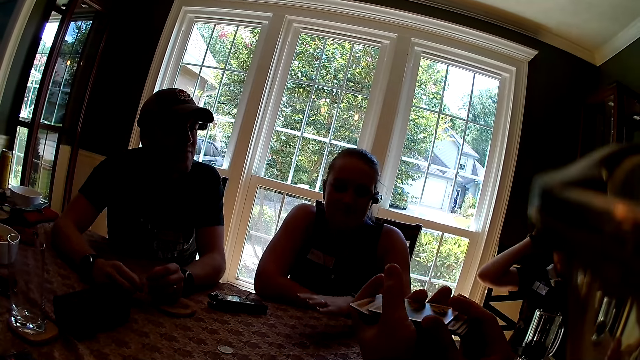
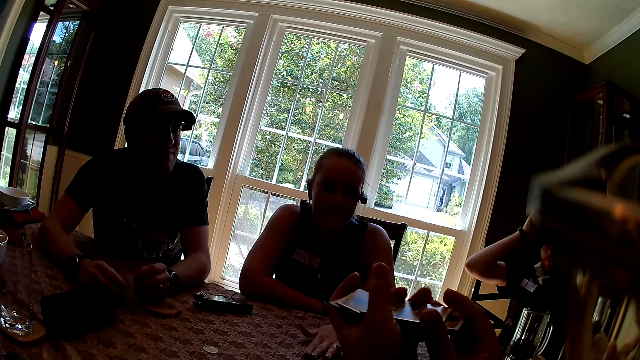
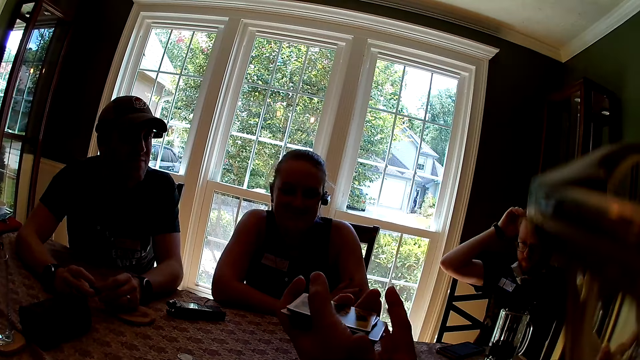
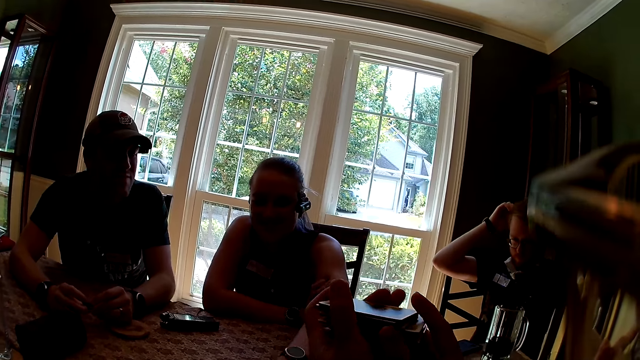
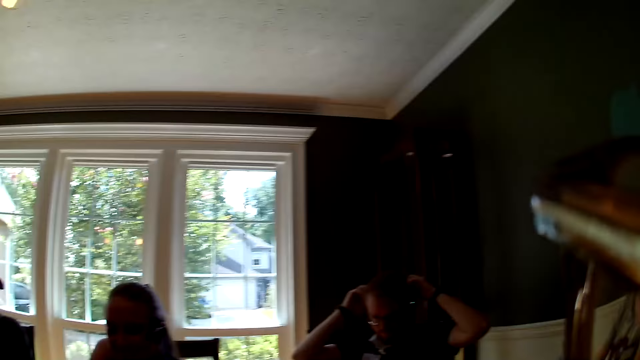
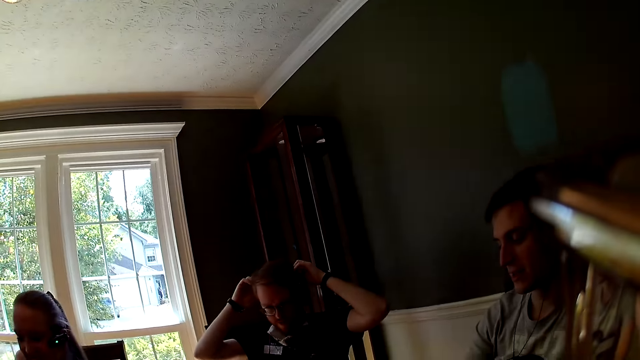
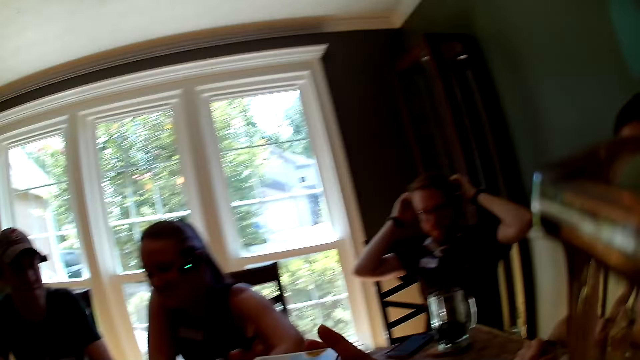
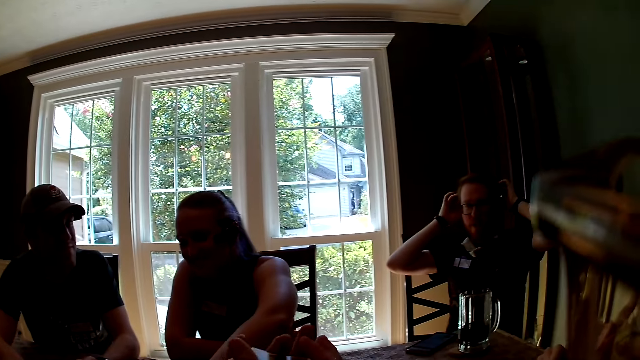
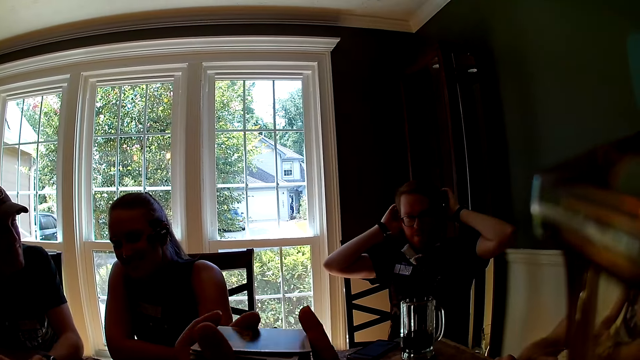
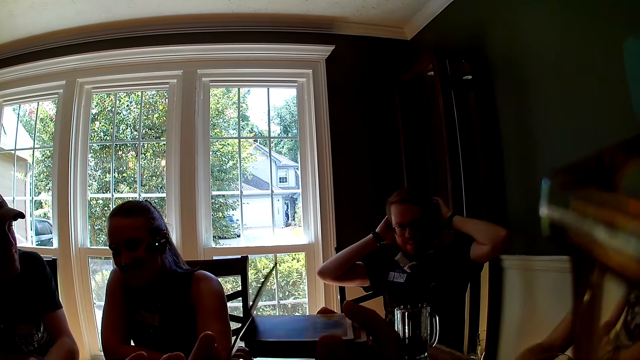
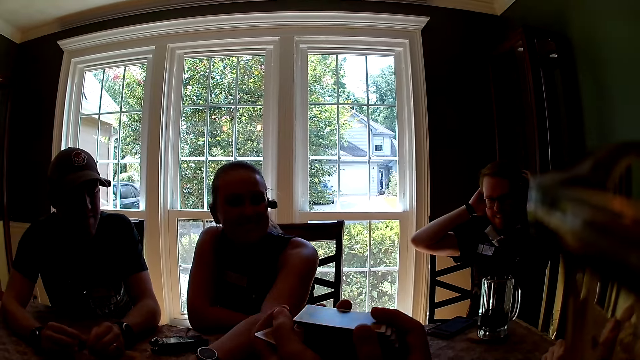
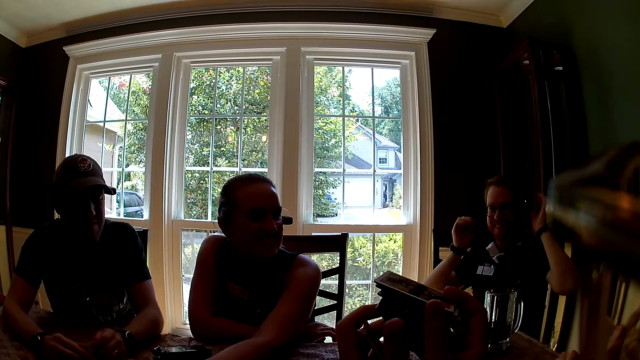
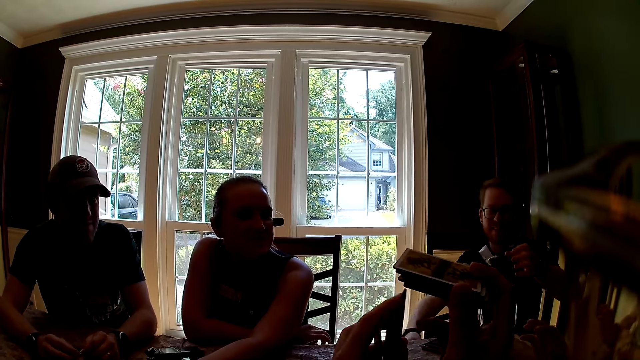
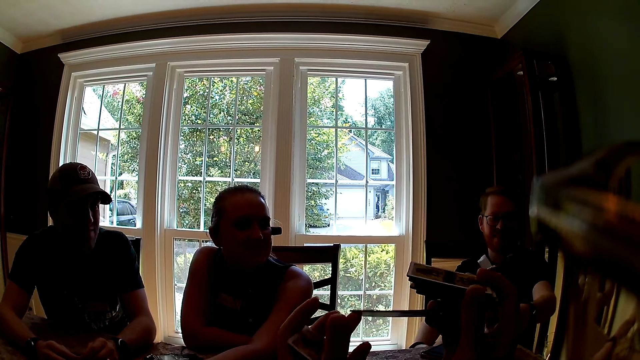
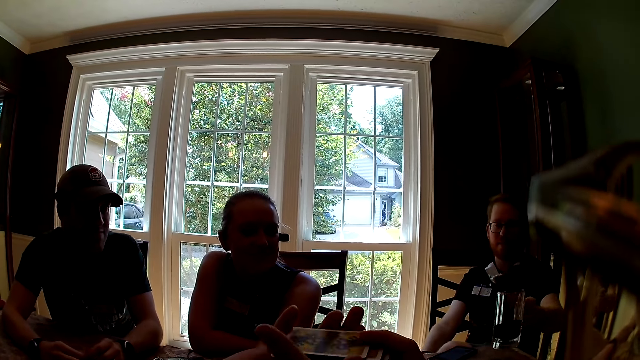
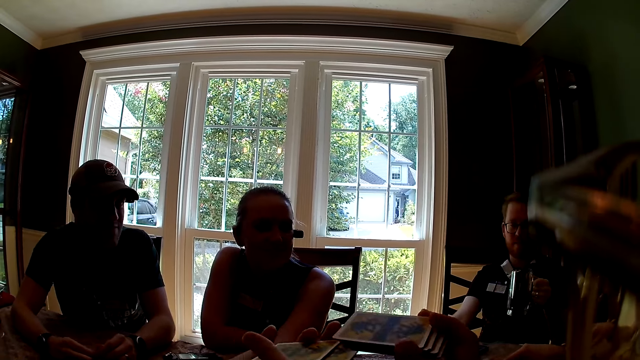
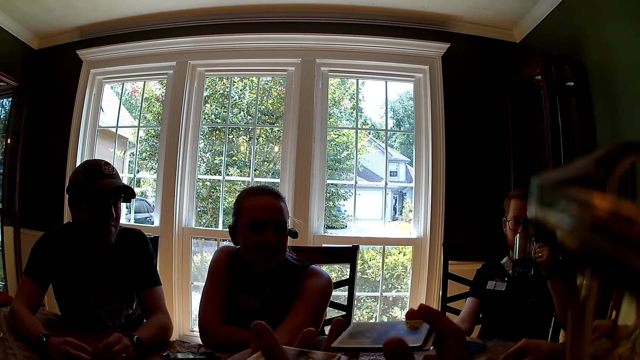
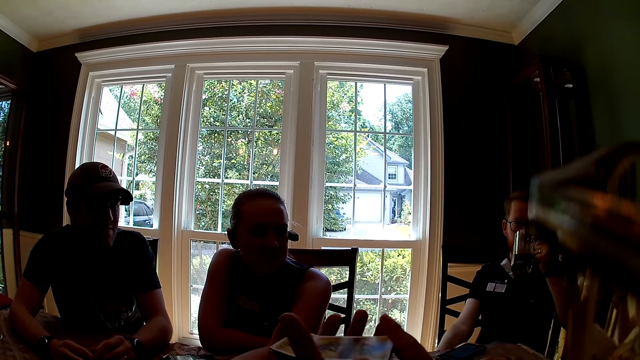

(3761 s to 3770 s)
The woman rubs her left hand on the table. The camera wearer sorts cards. They look around a room. They sort cards. The man picks up the cup of beer with his left hand. A man drinks from a cup.

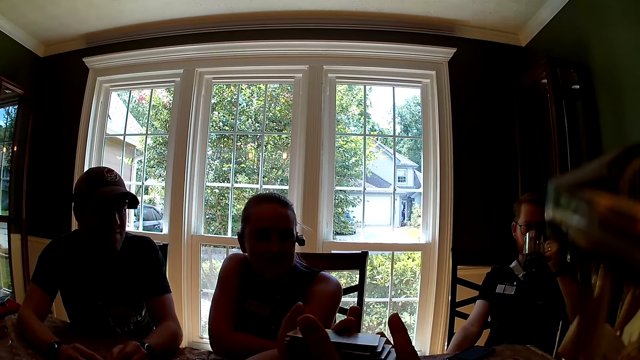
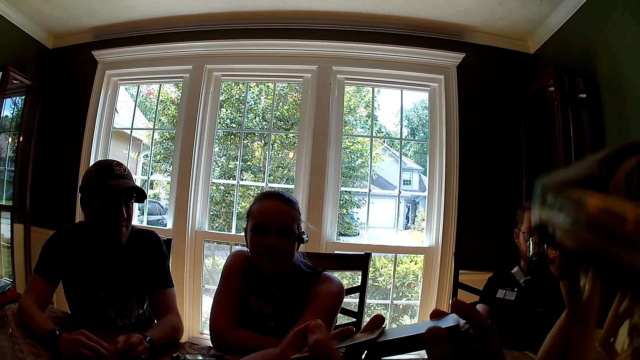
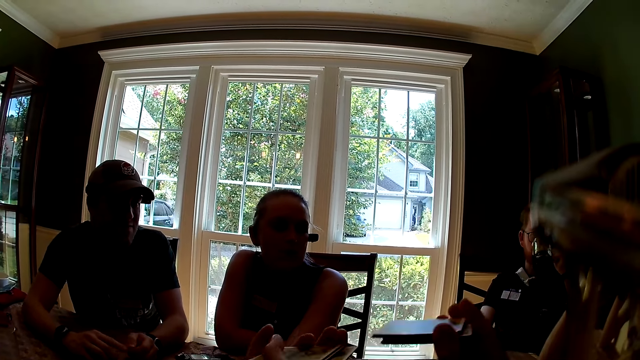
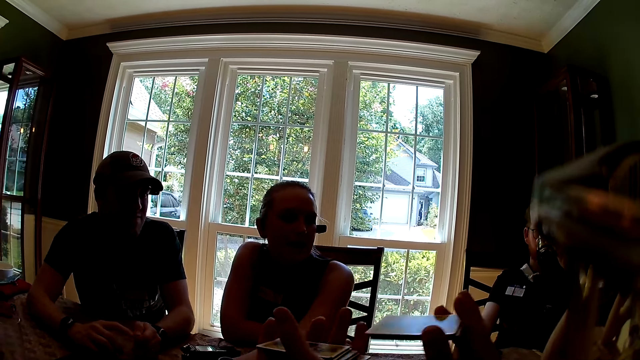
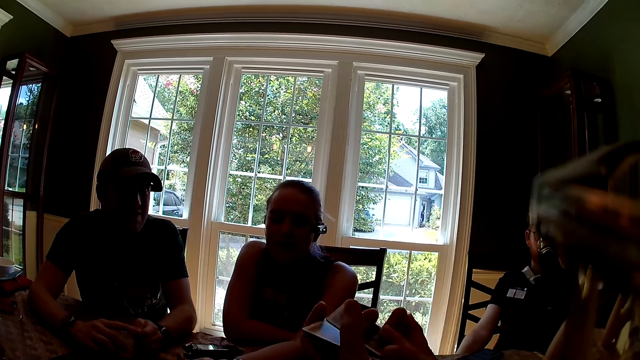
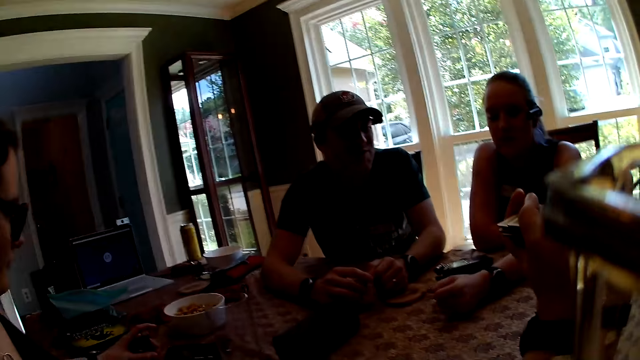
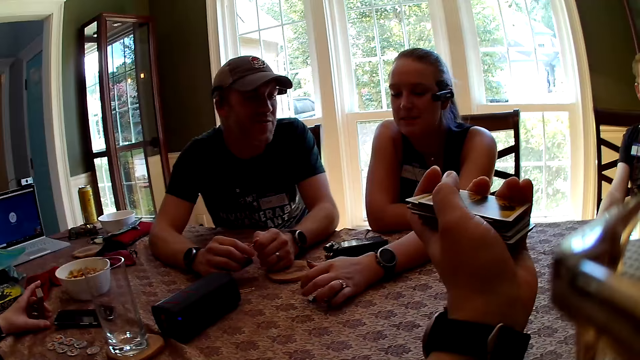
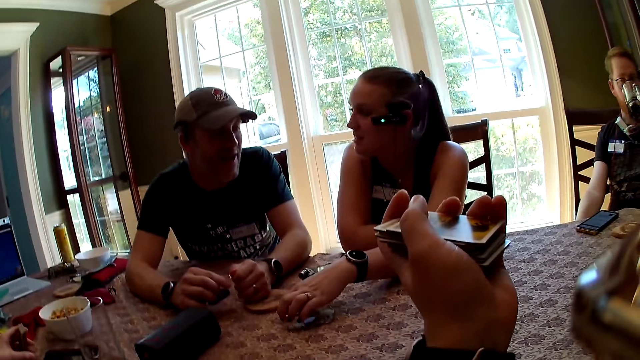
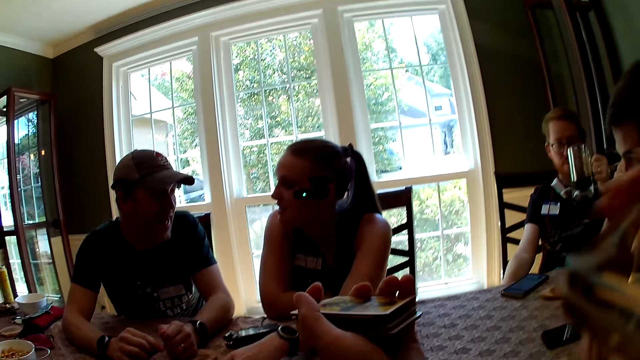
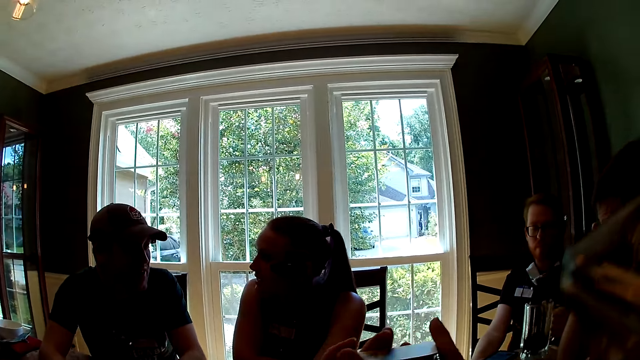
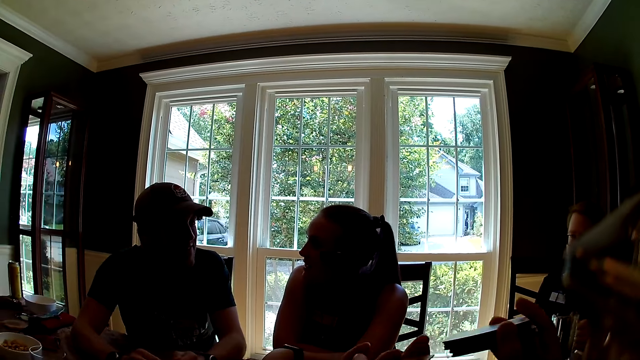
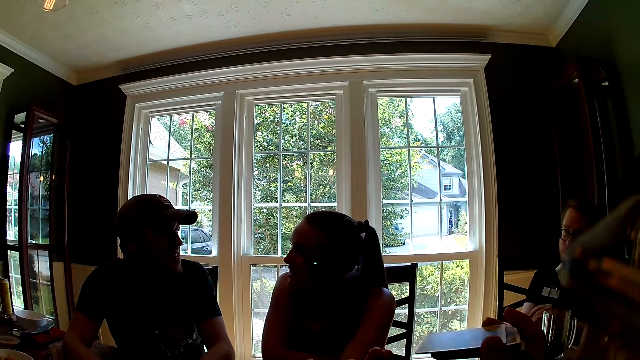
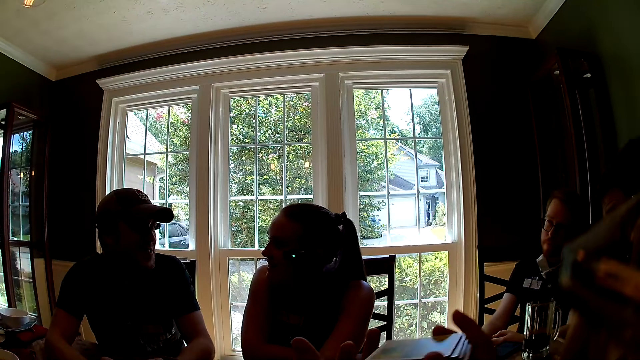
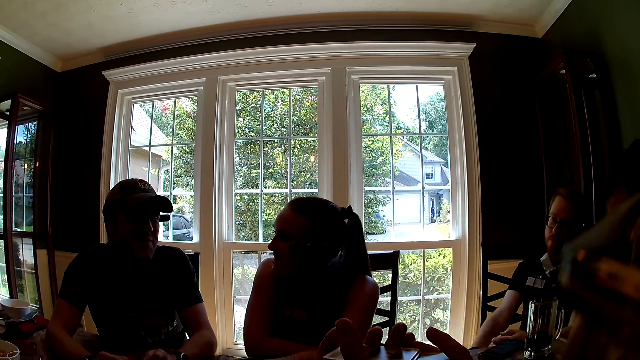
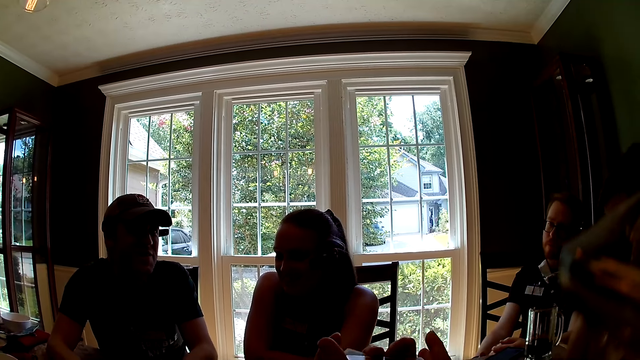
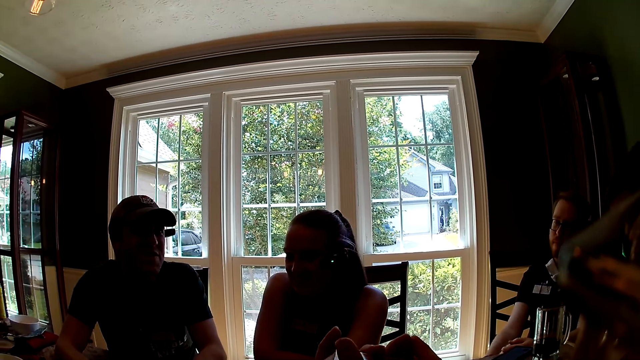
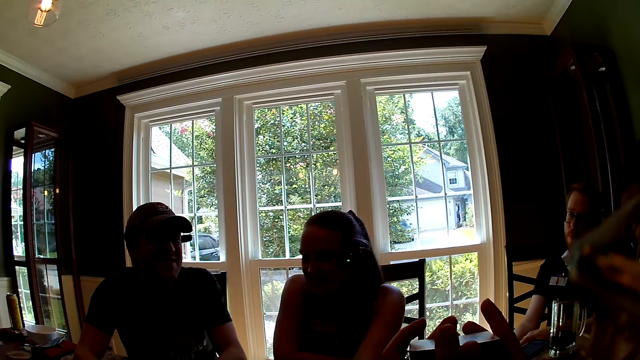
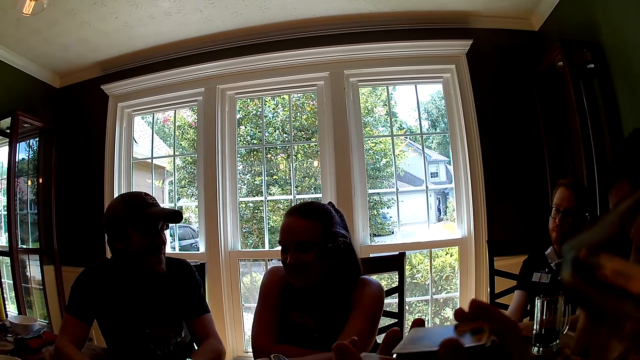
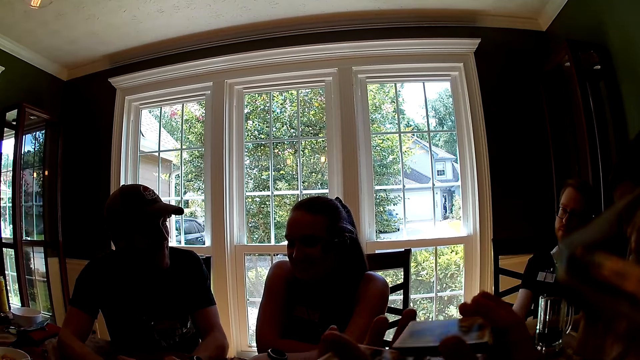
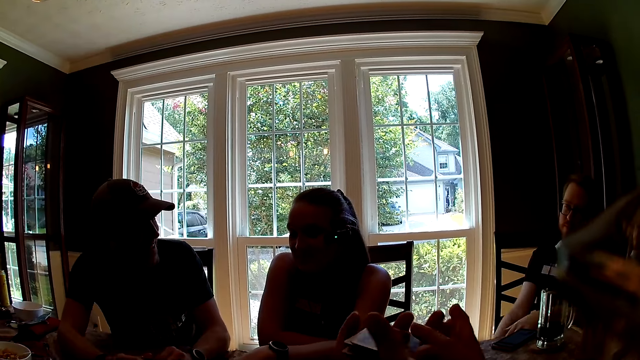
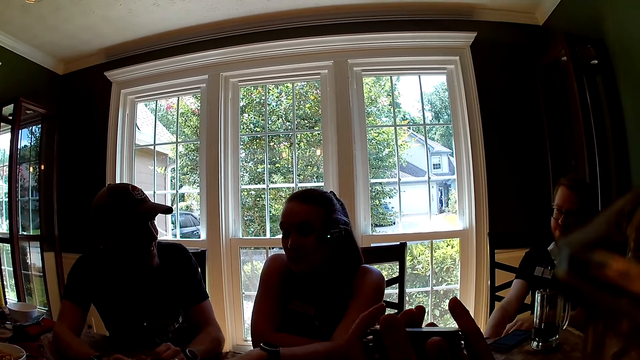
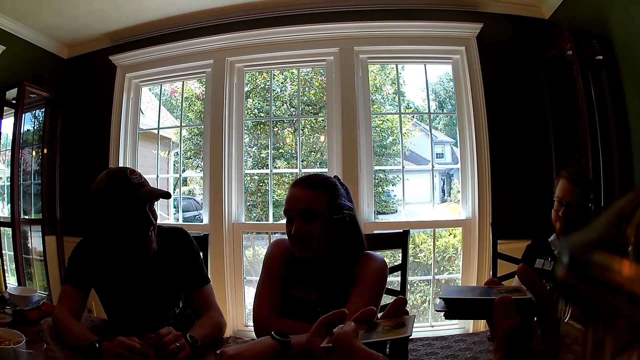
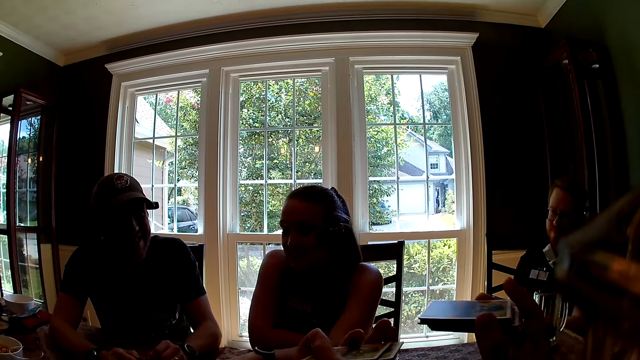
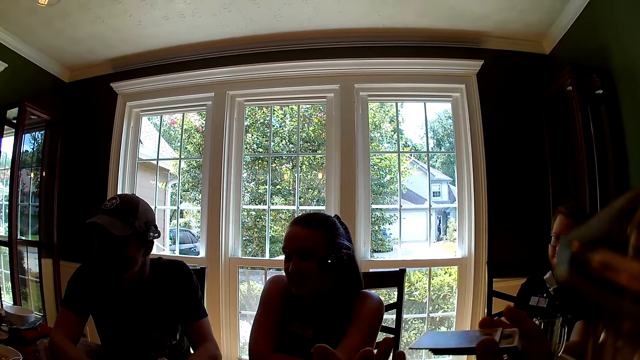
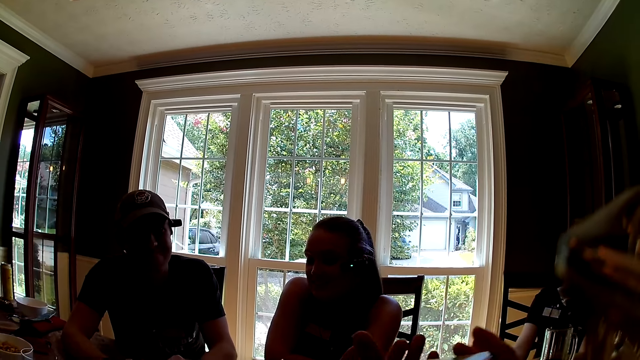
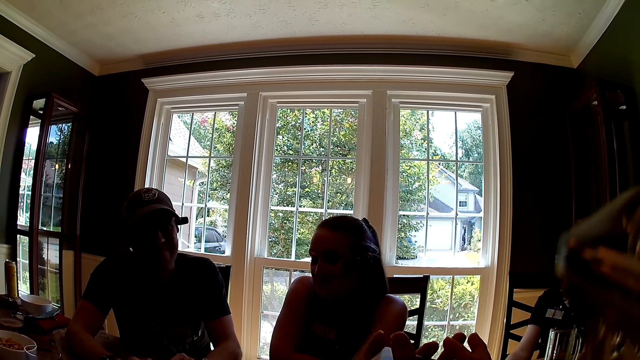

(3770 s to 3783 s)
The camera wearer sorts cards. A lady interacts with a man. The woman arranges the tokens on the table with her left hand. The man drops the cup of beer with his left hand. The man interacts with the lady. The camera wearer sorts cards. The man interacts with the lady.
